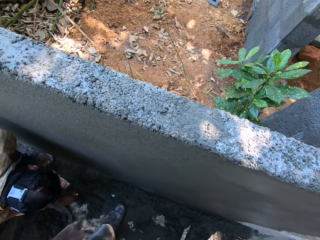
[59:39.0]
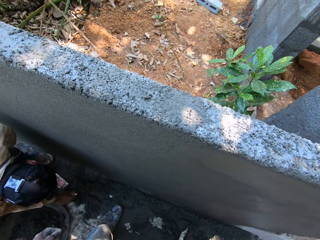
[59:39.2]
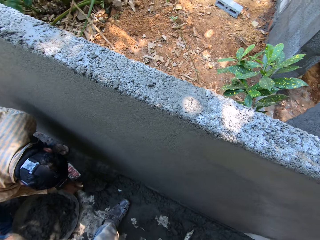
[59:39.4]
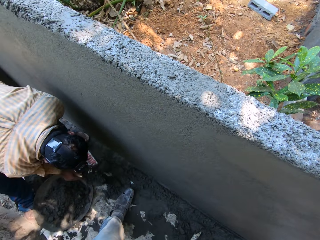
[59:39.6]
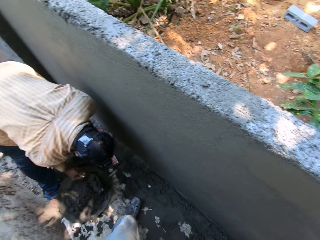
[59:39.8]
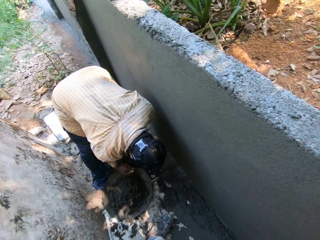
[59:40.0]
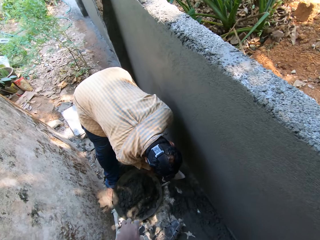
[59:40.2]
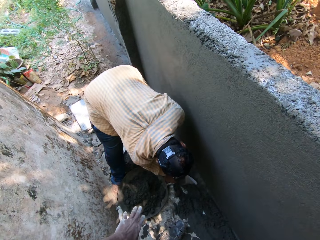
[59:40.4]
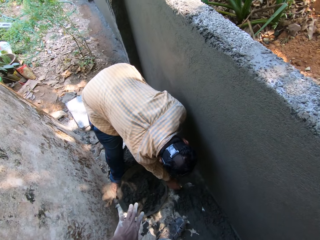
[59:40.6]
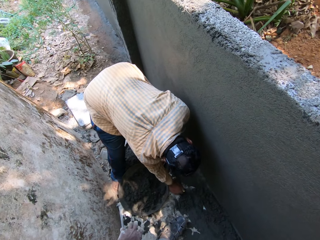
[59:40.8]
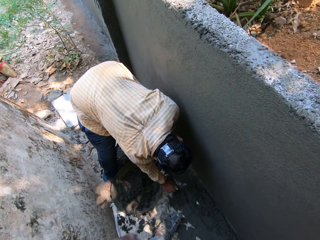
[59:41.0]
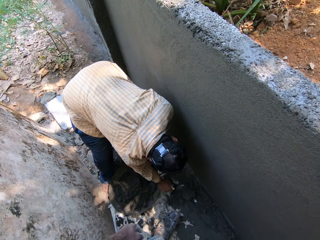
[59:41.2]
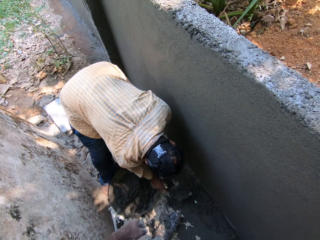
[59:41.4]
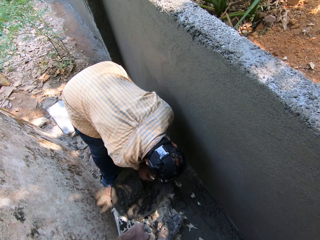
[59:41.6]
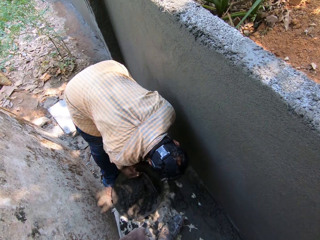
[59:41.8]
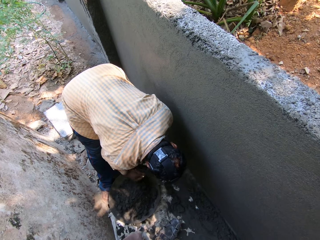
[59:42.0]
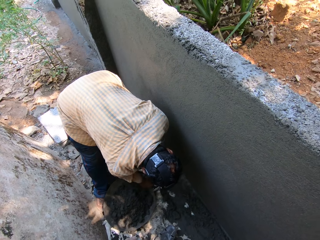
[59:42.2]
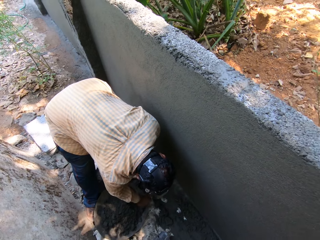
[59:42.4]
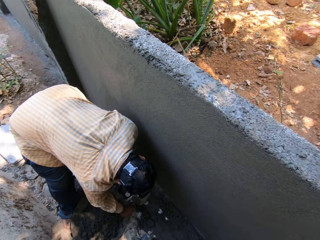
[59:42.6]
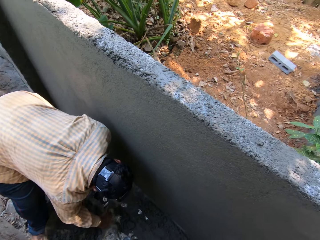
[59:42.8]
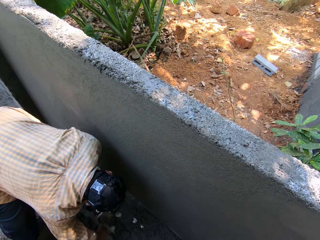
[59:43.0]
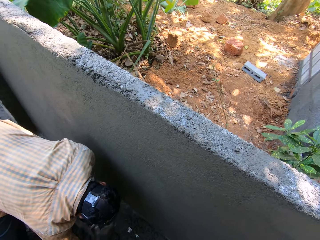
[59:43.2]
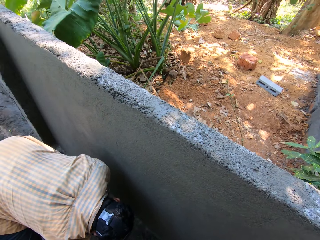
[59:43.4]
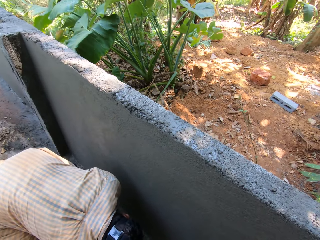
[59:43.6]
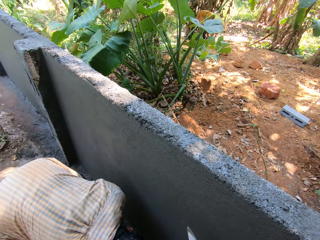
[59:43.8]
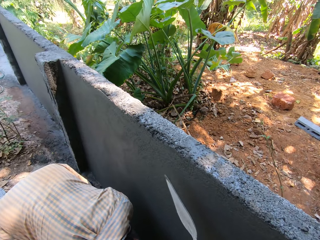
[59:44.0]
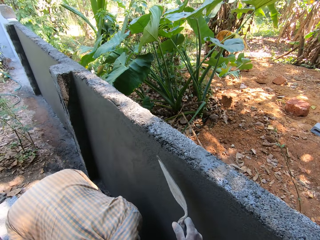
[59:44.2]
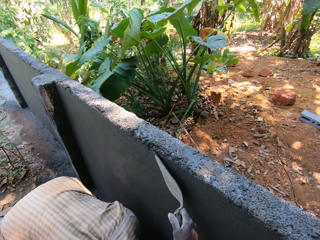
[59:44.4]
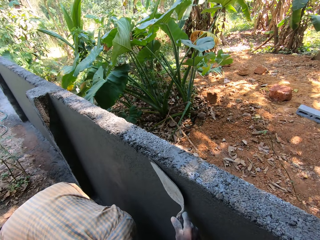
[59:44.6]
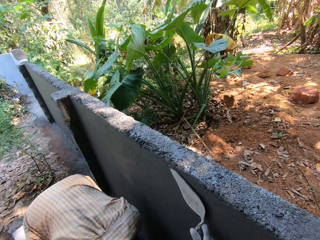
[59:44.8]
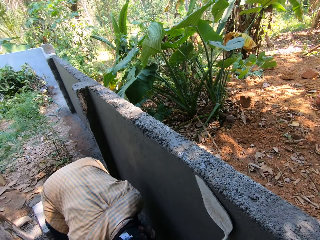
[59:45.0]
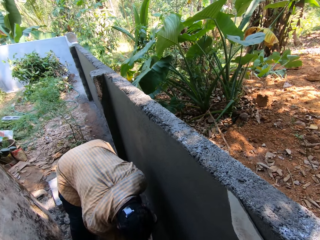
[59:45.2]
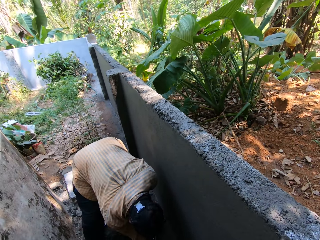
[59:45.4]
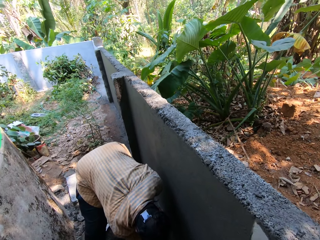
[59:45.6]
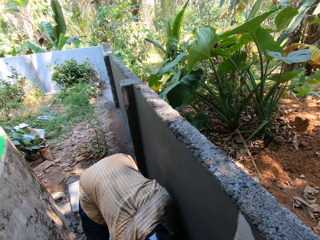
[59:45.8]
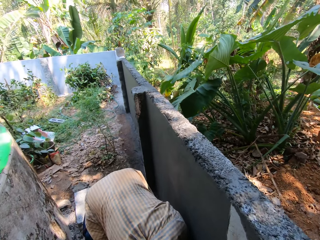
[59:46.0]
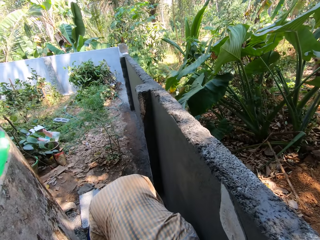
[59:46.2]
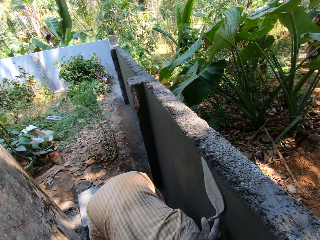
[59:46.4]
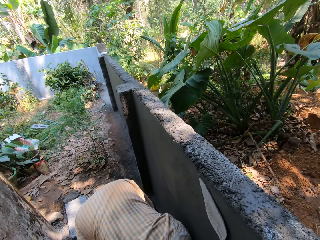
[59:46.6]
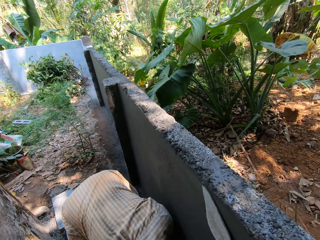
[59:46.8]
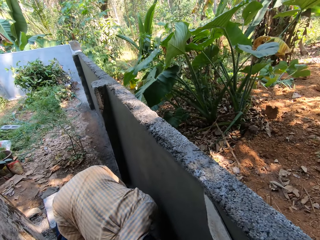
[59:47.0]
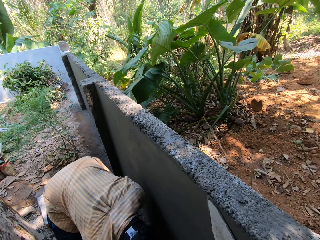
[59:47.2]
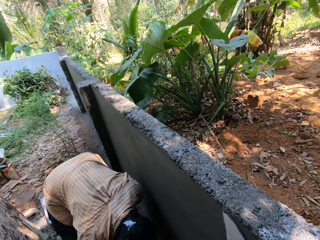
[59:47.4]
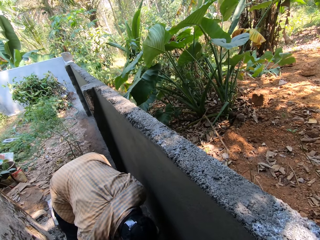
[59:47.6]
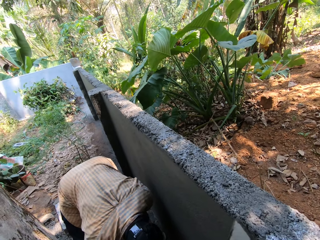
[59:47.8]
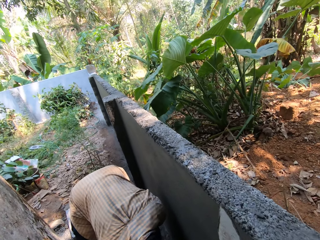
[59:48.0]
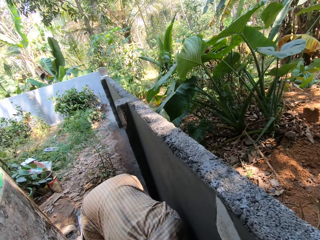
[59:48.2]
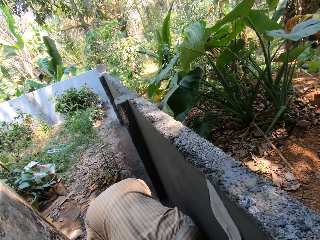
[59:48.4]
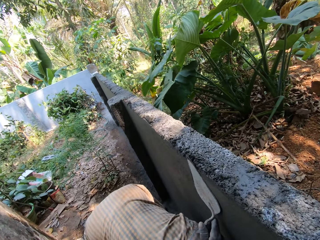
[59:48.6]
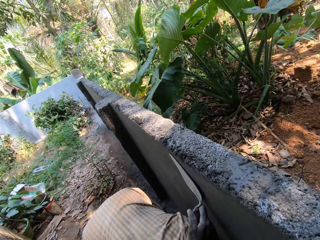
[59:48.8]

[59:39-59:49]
The man moves cement plaster from the floor into the head pan. The camera wearer discusses with the man. He rubs the wall with the hand trowel in his right hand.

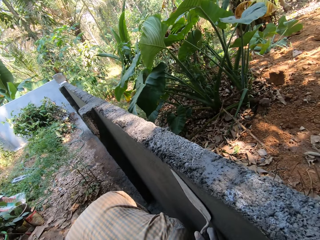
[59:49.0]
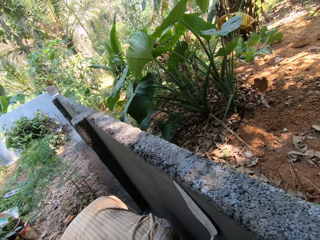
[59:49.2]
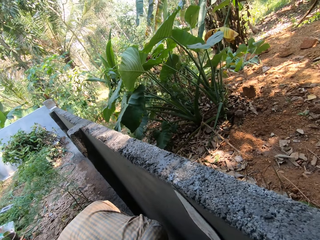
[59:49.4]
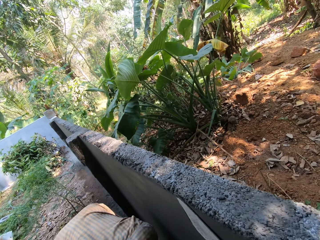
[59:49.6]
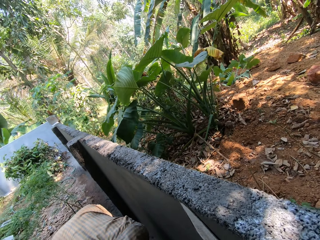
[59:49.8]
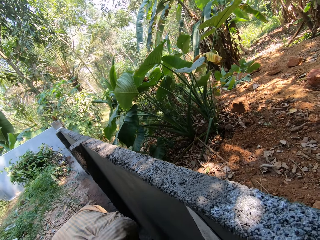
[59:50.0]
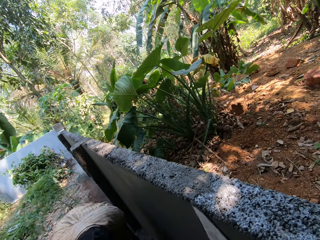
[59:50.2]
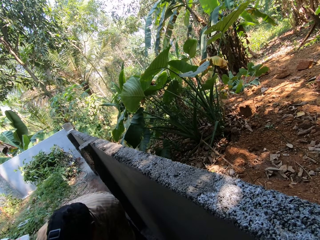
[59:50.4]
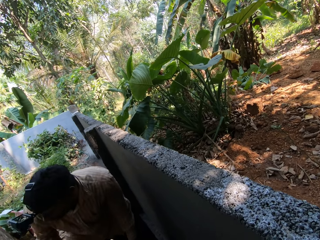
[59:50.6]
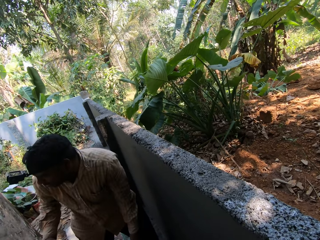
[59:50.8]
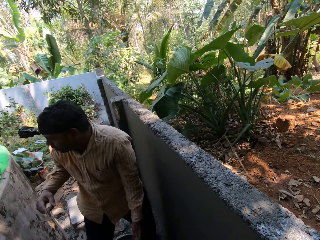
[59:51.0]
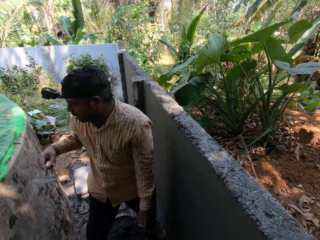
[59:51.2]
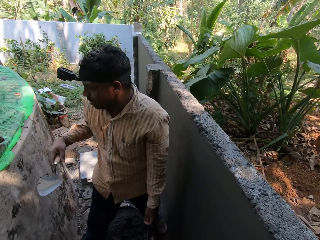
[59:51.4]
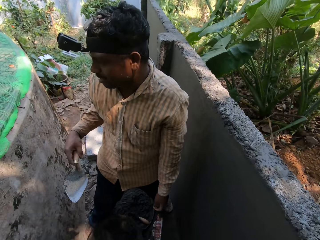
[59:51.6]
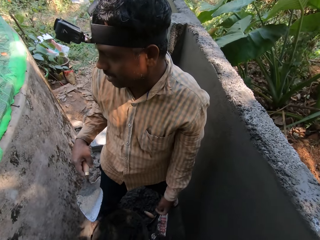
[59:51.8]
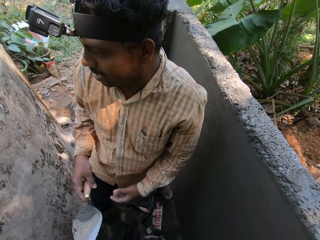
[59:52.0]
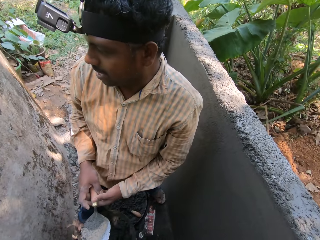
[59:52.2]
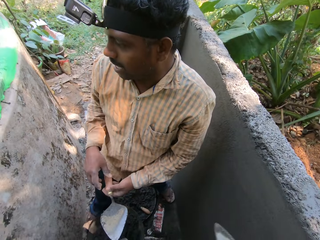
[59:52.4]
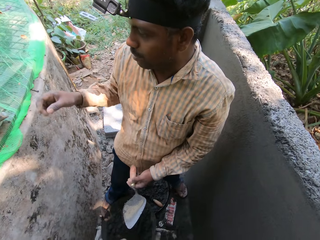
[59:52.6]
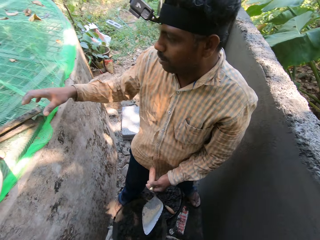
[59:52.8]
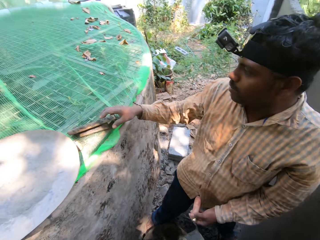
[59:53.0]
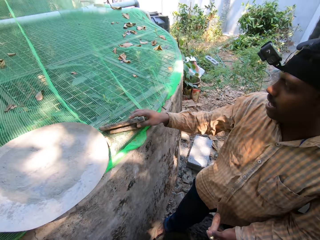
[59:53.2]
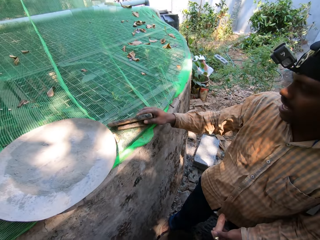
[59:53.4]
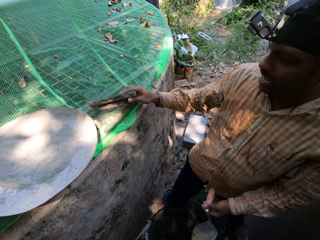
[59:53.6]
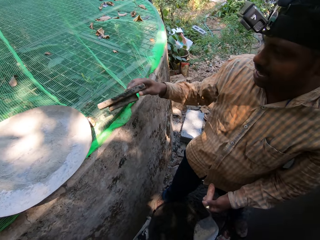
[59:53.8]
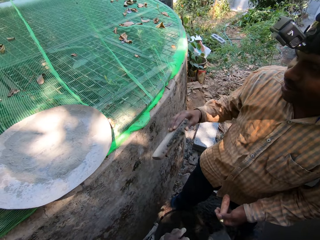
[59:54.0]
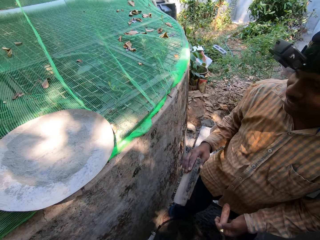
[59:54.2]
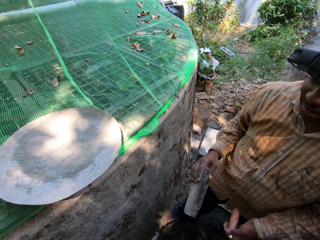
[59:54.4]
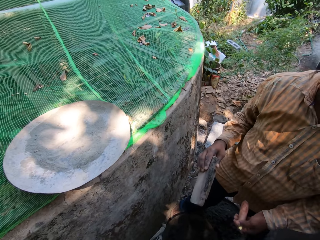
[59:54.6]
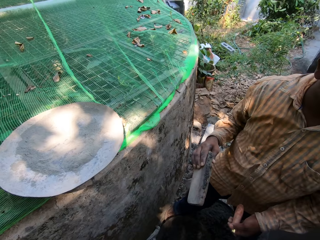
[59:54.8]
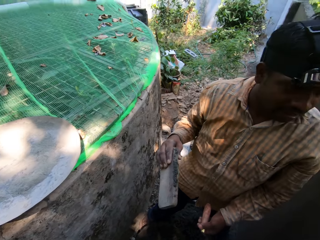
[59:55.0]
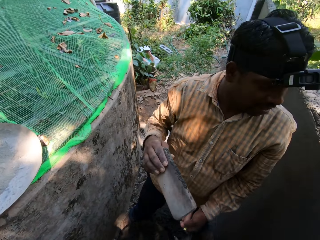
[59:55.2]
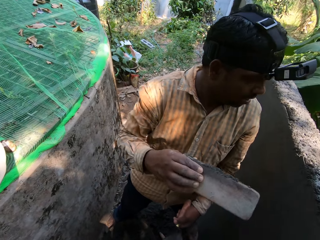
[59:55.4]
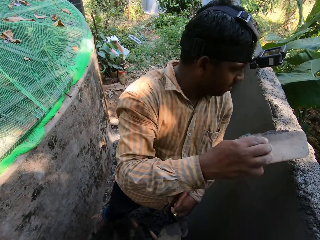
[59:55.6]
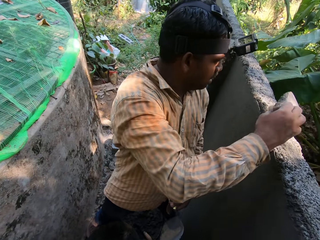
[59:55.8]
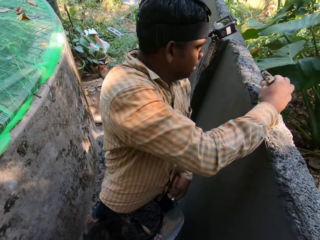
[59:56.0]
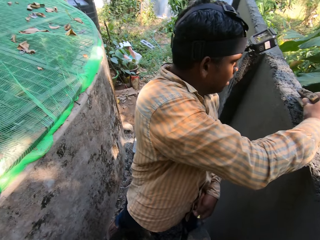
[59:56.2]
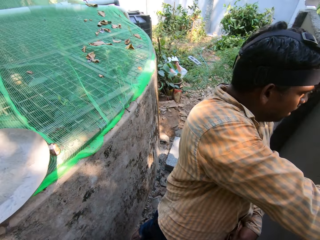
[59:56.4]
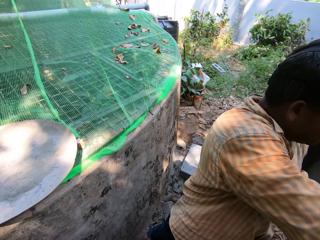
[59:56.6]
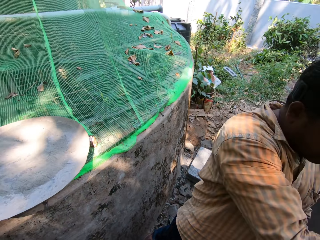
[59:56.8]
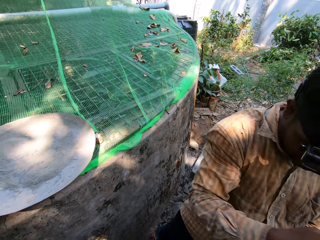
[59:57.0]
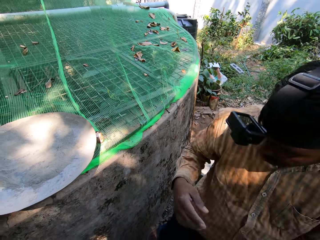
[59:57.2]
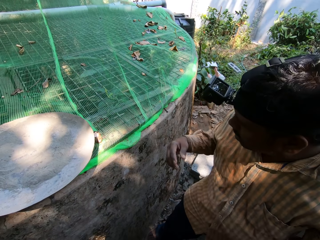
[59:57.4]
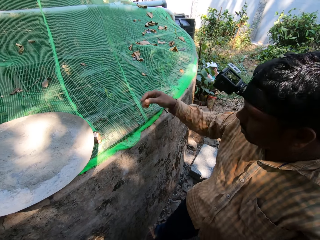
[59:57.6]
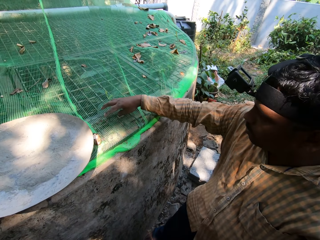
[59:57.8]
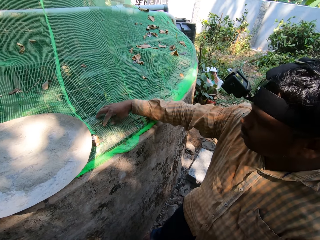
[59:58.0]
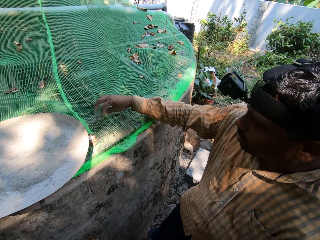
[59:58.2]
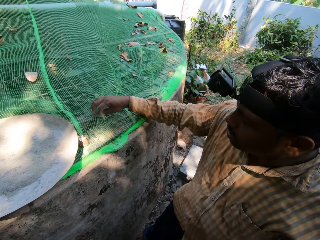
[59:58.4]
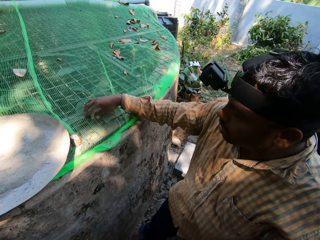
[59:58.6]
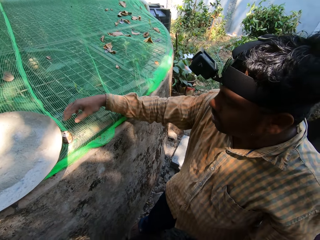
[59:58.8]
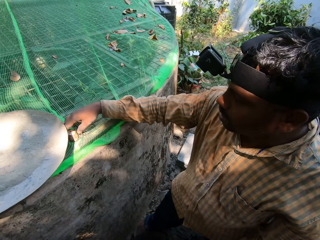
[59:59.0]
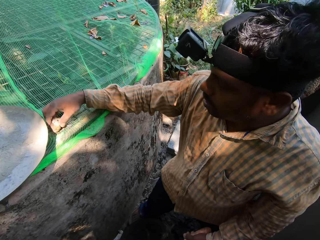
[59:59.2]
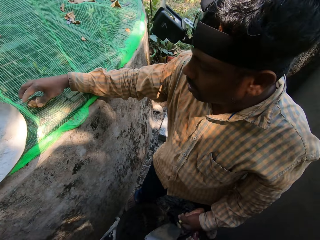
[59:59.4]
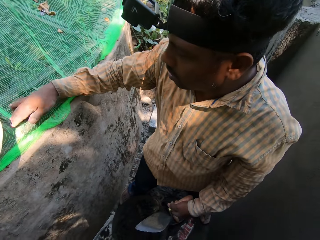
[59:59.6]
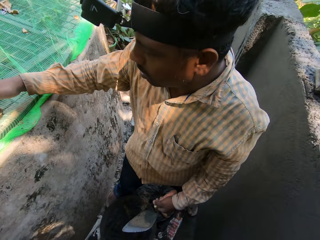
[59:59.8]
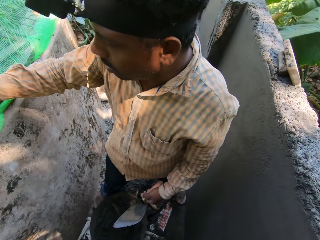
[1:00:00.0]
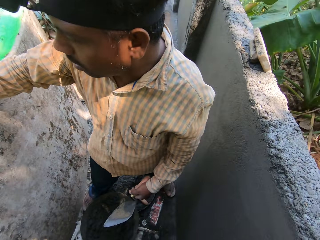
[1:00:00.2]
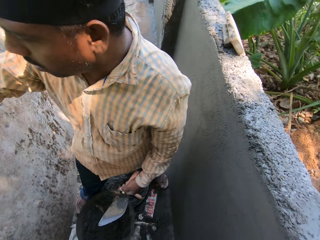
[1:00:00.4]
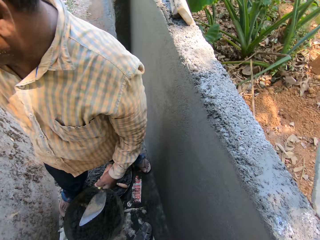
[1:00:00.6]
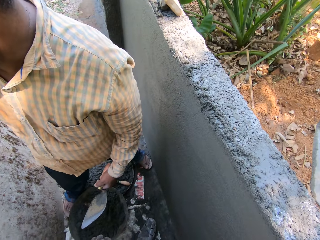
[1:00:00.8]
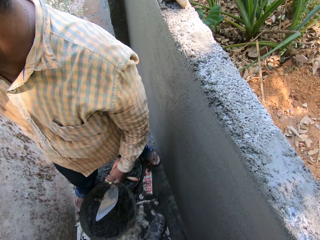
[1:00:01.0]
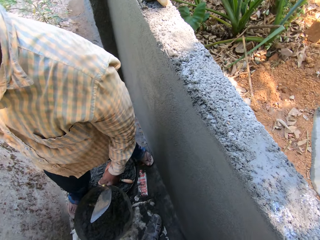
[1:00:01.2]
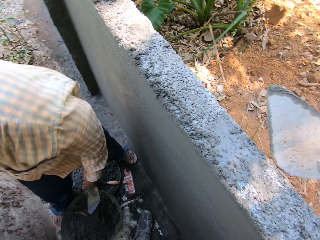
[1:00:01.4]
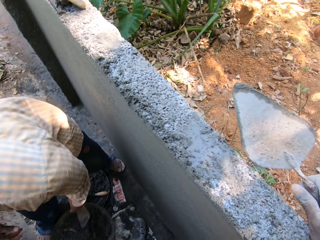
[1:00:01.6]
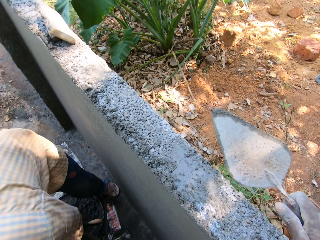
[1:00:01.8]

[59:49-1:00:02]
The man passes the hand trowel from his right hand to his left hand. He picks up a wooden float with his right hand and drops the wooden float on the wall with his right hand. He shakes the net with his right hand and moves the fruit to the side with his right hand.
